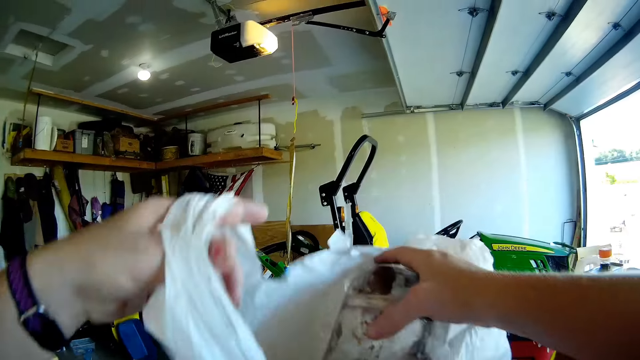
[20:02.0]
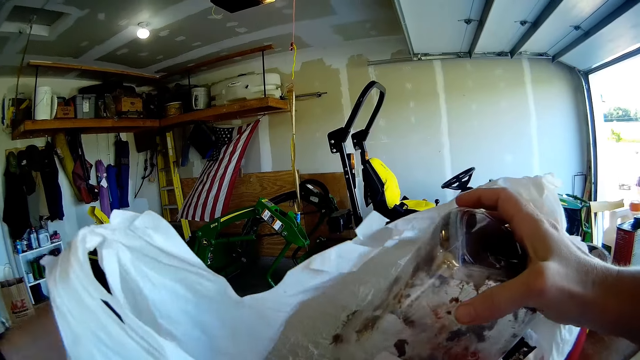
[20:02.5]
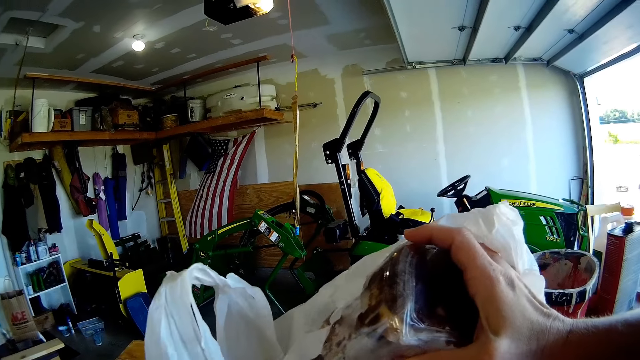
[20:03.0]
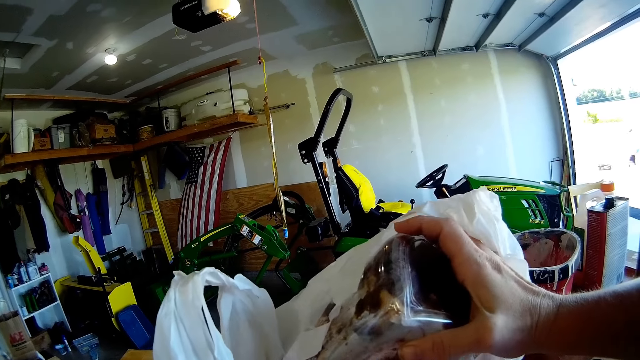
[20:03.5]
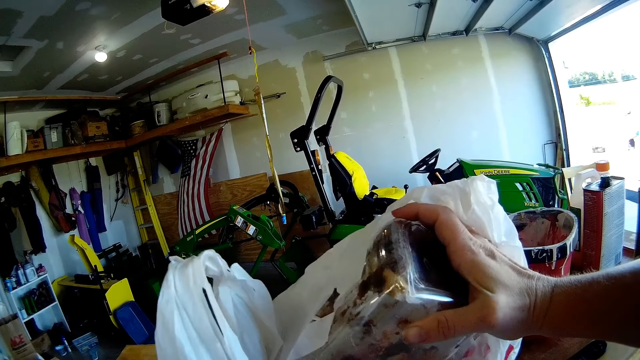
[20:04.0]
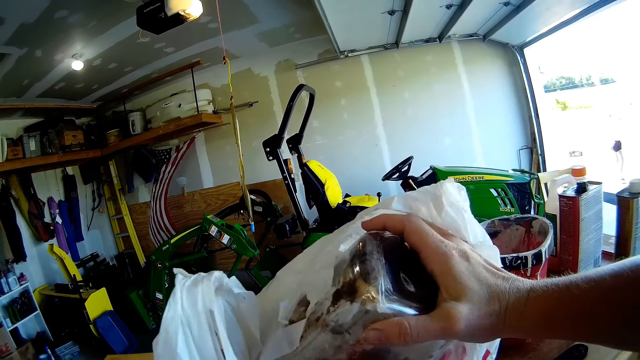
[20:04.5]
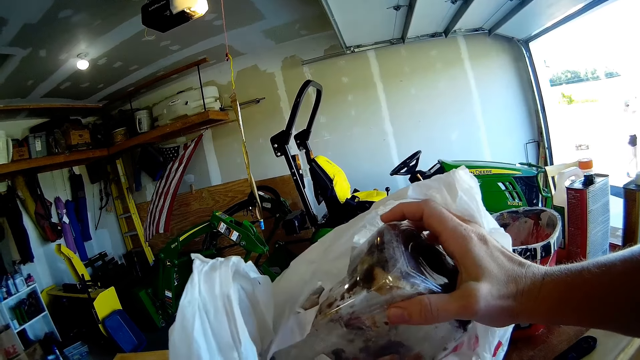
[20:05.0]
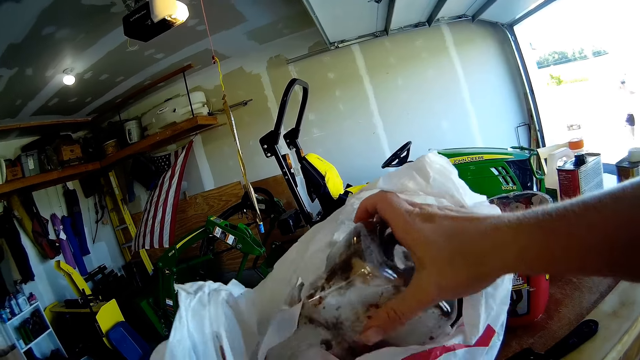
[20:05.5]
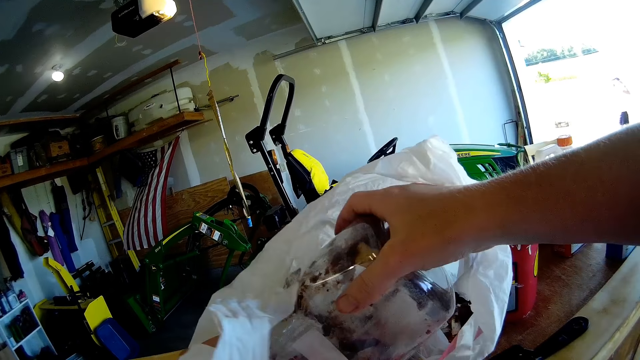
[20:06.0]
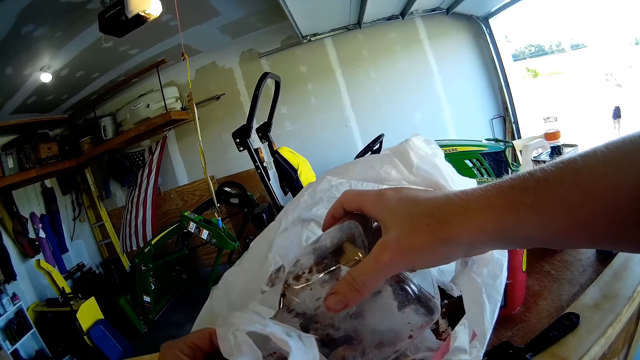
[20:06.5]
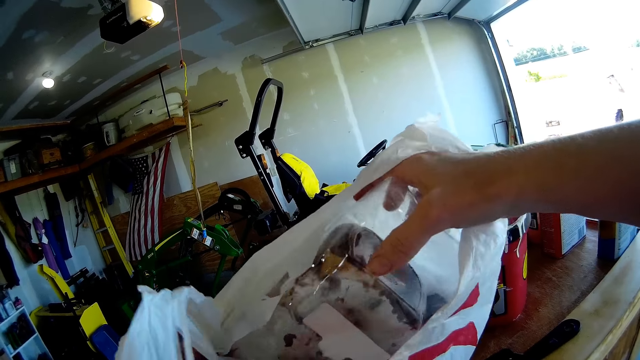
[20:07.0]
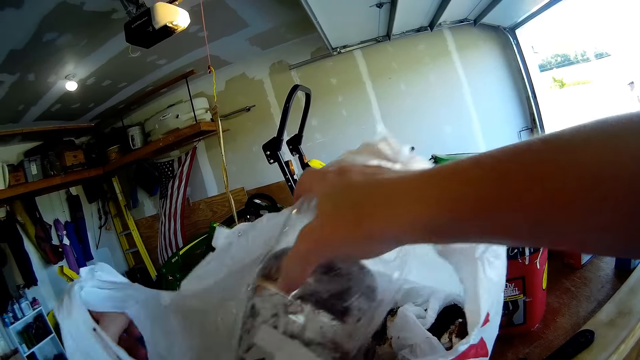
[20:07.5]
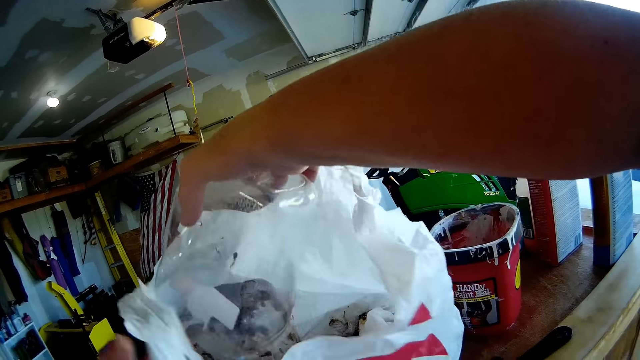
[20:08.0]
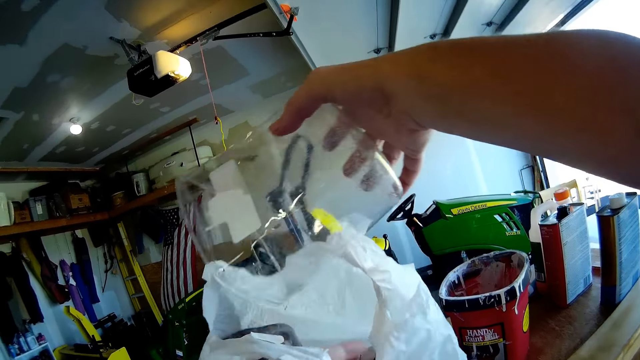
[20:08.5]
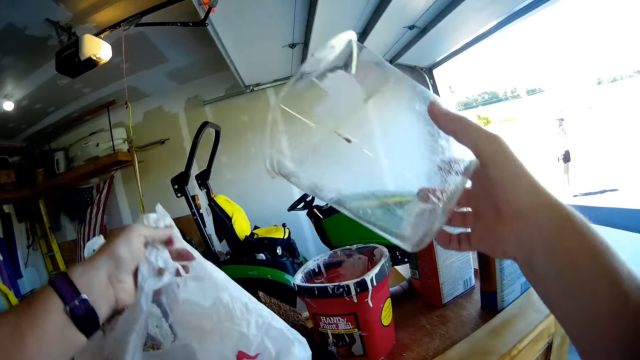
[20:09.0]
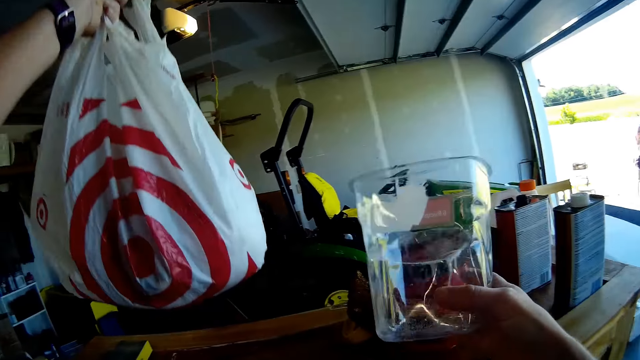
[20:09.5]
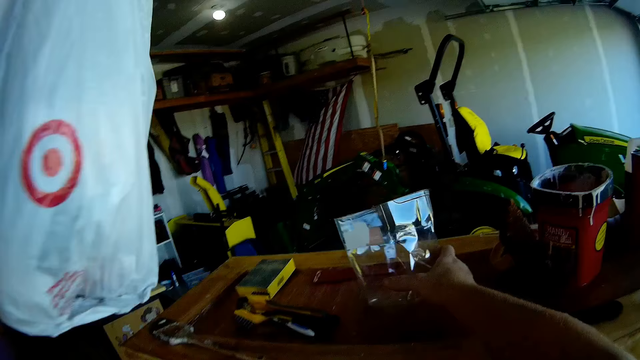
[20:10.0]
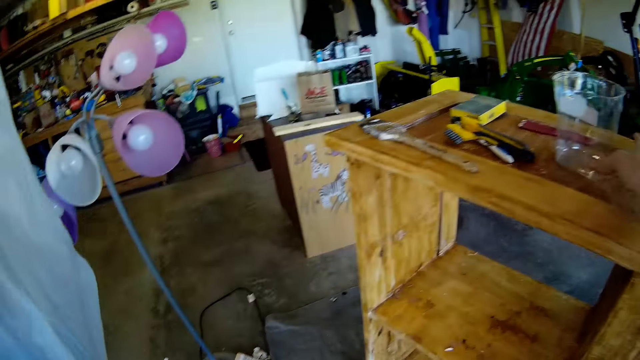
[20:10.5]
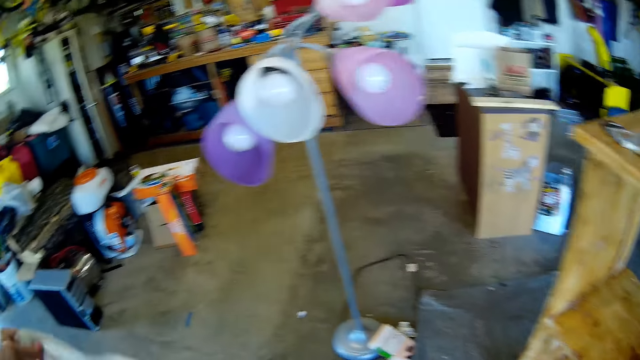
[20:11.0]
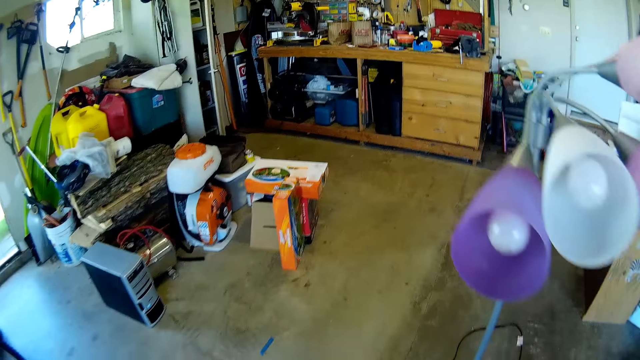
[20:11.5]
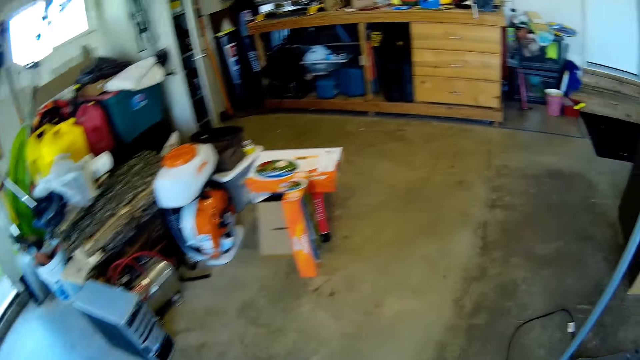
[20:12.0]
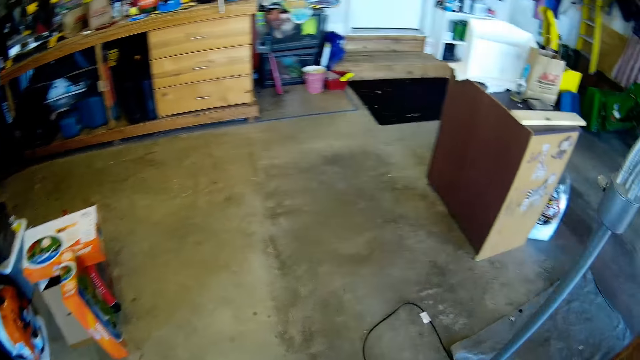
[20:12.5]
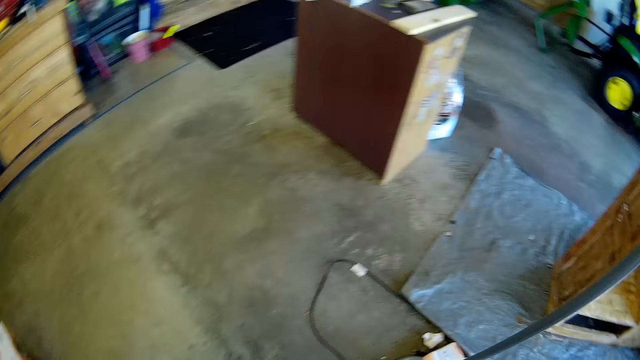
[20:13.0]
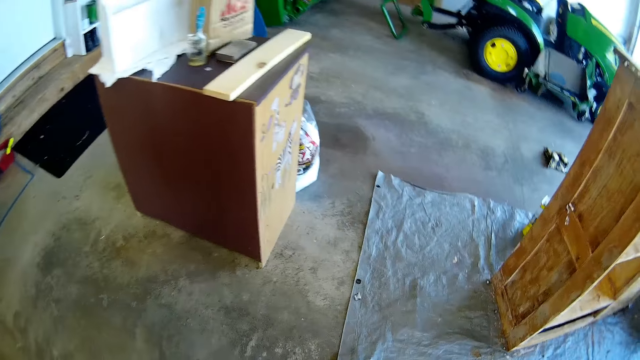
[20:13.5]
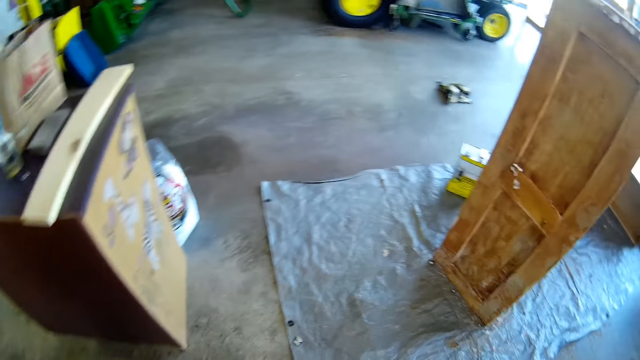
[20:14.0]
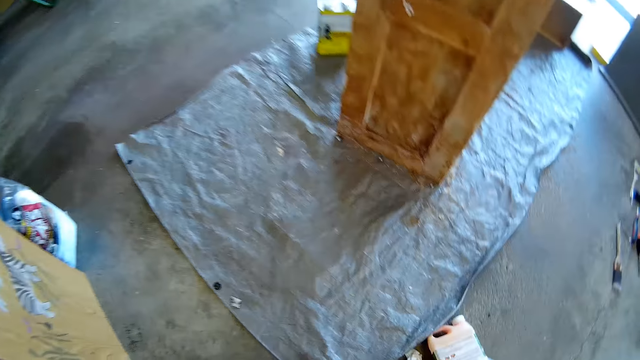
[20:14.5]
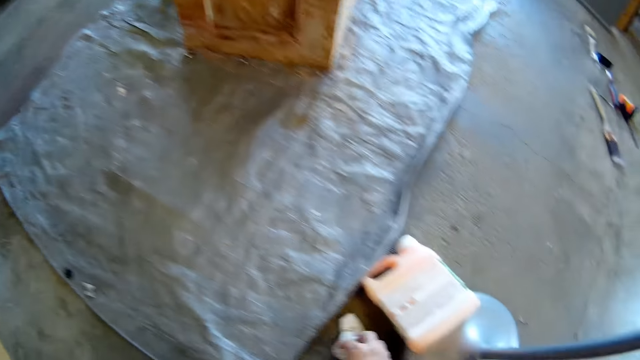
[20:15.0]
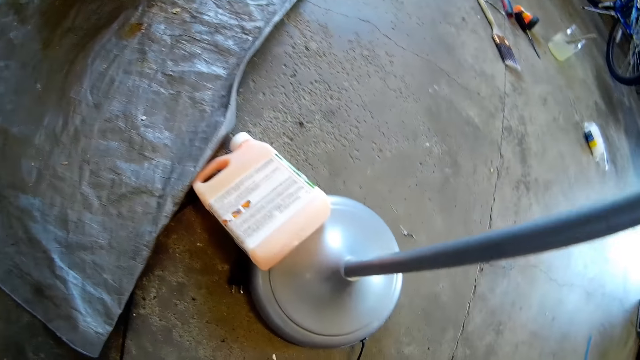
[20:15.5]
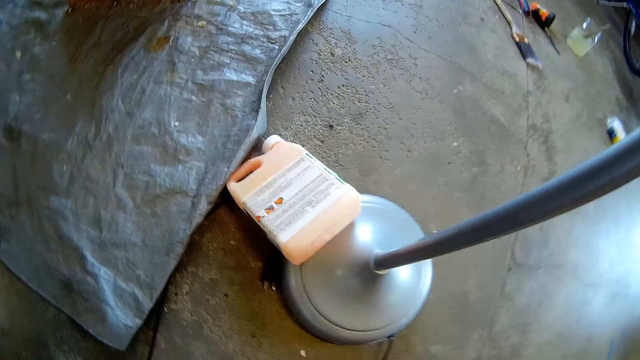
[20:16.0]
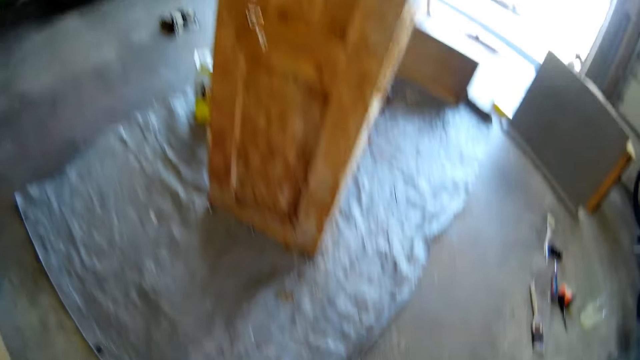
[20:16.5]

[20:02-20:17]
The camera wearer puts the polythene bag on the wooden stand. They remove one container. They hold a plastic container. They pick a plastic bag. They put the container on the wooden stand. They walk around the garage. They pick dirt on the floor.

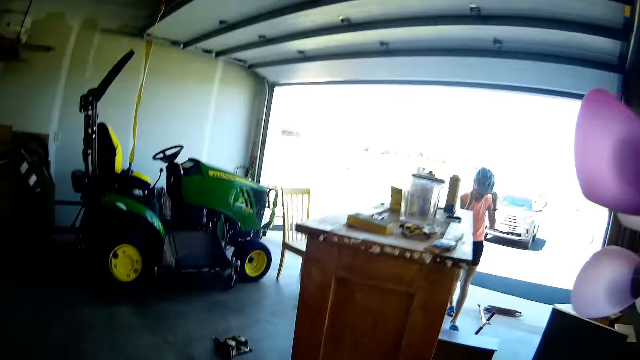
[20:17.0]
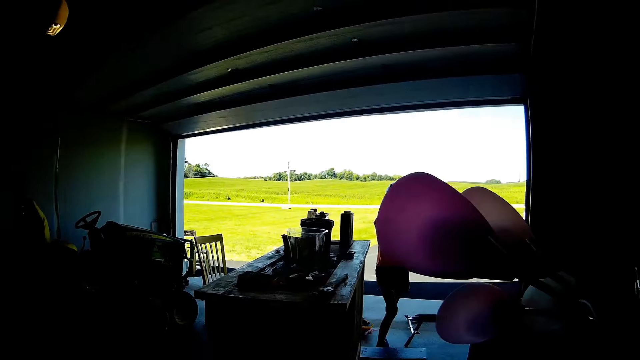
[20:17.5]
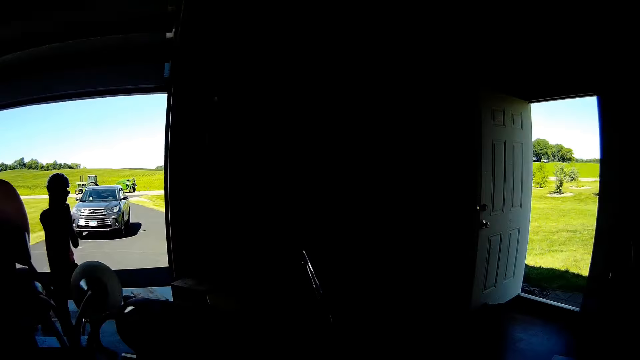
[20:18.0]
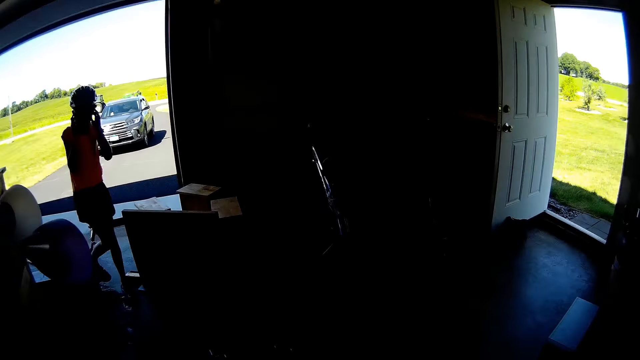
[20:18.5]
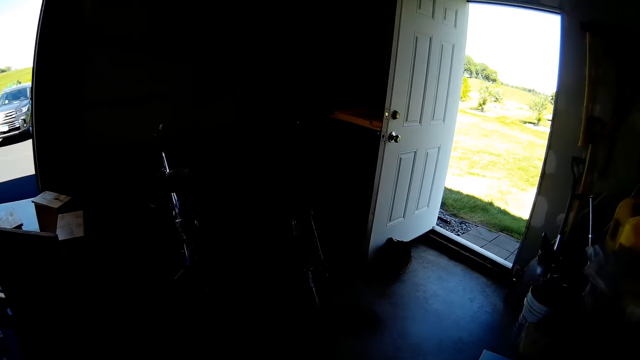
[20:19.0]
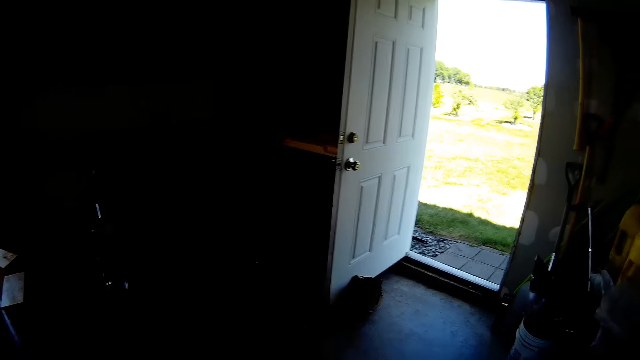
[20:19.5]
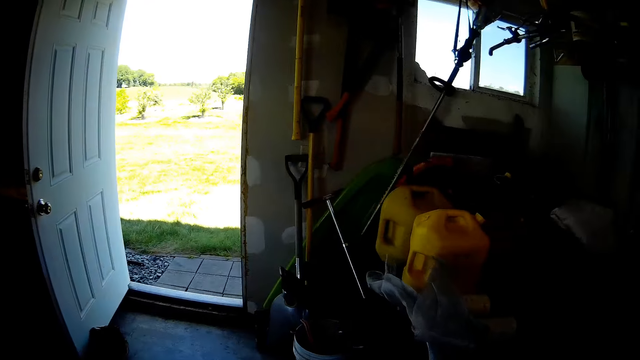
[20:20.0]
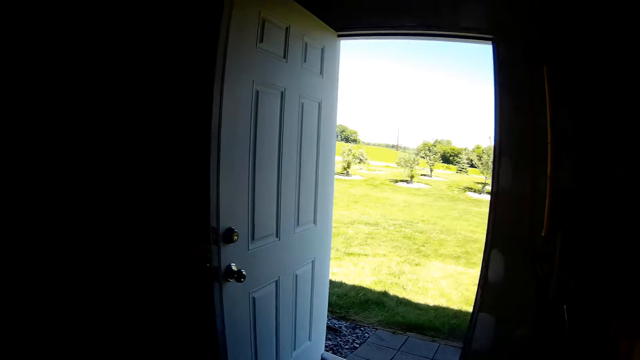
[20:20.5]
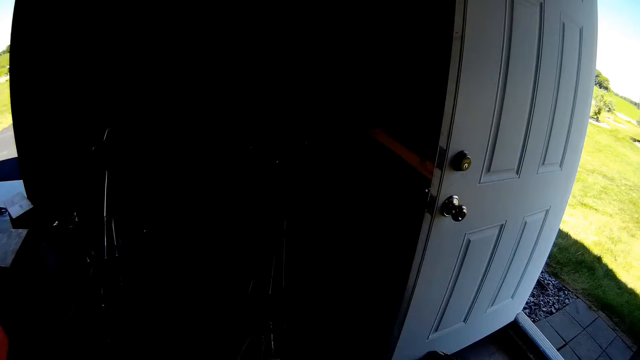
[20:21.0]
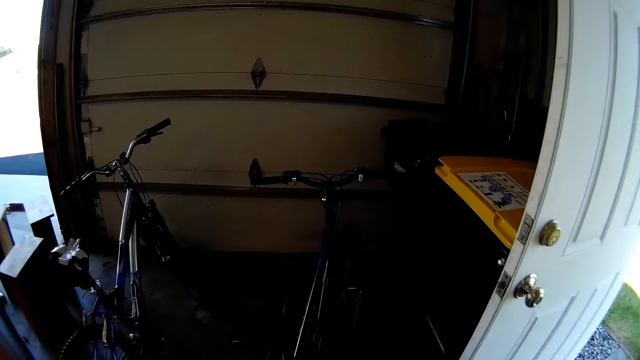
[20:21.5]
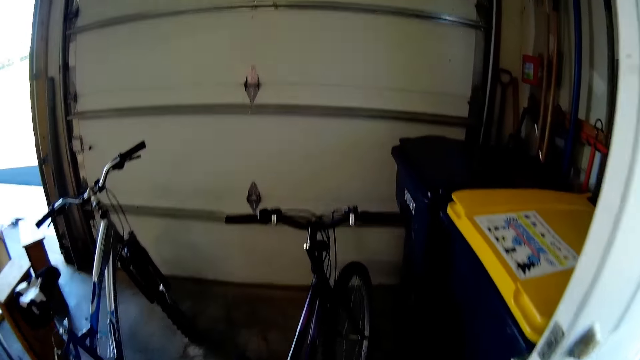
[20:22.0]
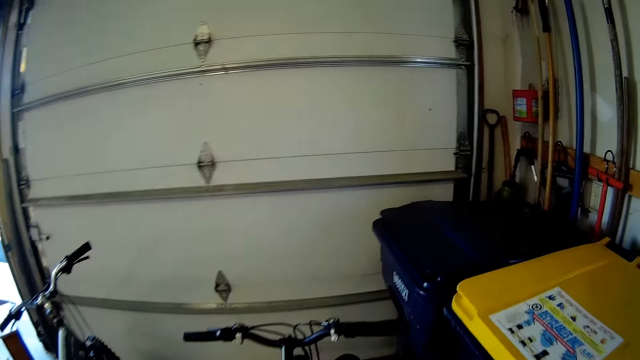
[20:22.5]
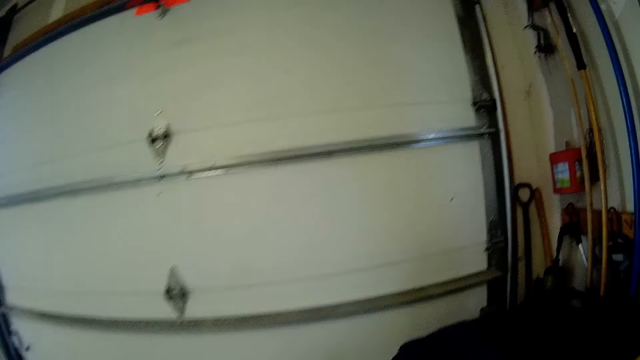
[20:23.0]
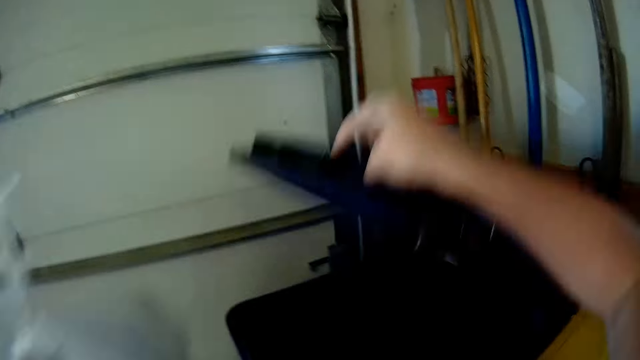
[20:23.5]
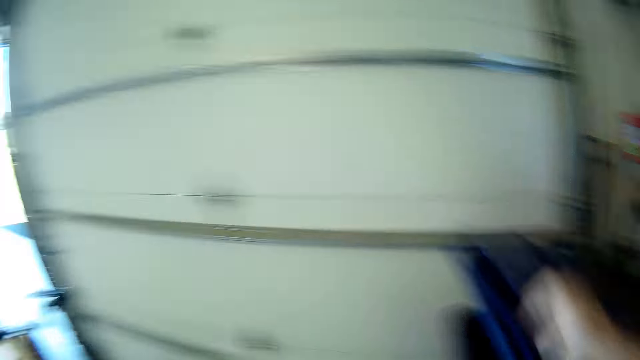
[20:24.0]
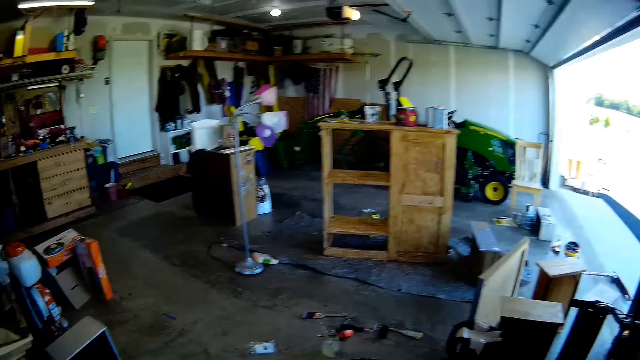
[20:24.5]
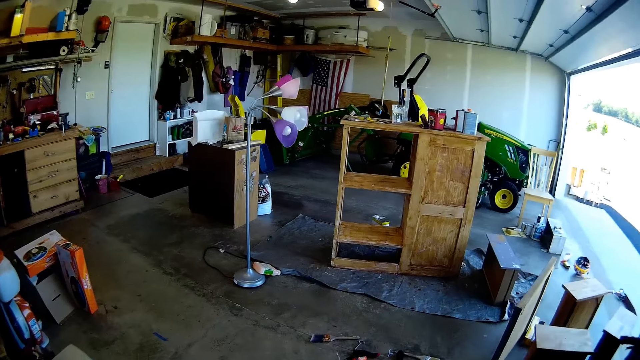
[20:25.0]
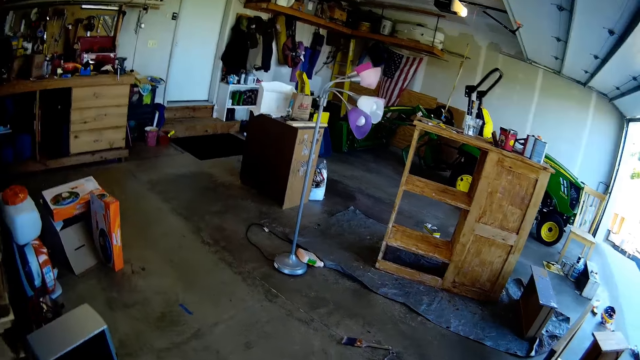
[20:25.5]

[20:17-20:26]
A girl walks around the garage. The girl holds a helmet with hands. The camera wearer opens the dustbin or garbage bin. They throw the polythene bag in the dustbin. They close the garbage bin. They walk around the garage.
